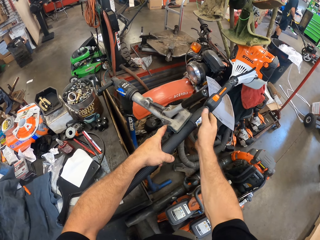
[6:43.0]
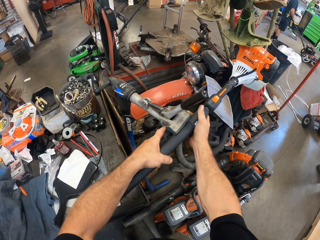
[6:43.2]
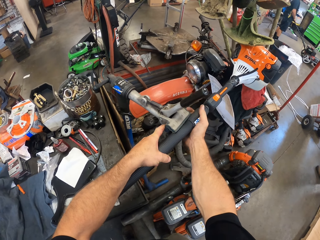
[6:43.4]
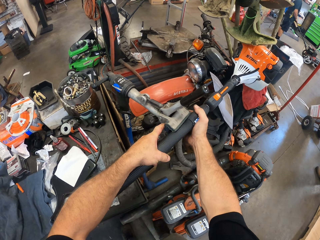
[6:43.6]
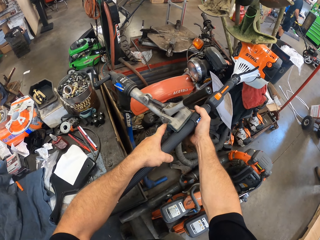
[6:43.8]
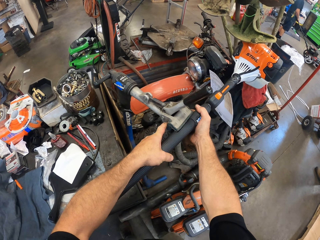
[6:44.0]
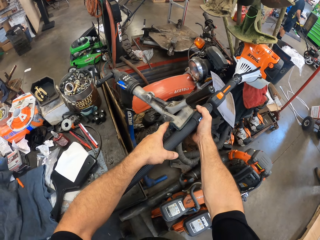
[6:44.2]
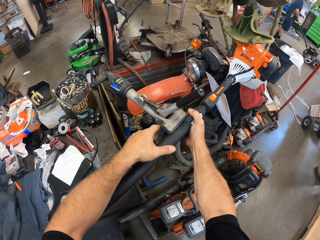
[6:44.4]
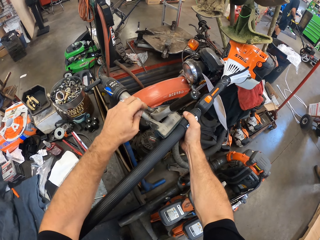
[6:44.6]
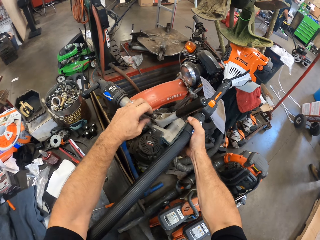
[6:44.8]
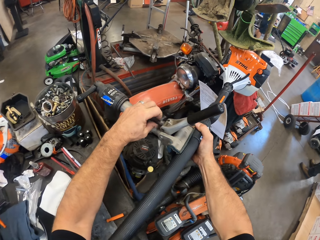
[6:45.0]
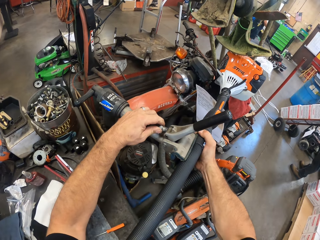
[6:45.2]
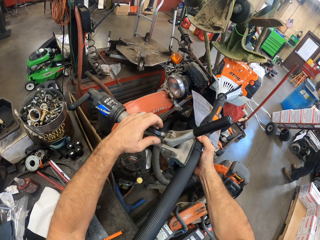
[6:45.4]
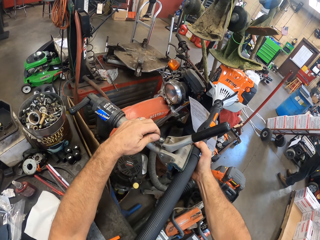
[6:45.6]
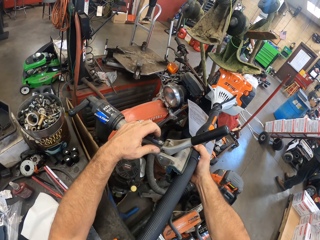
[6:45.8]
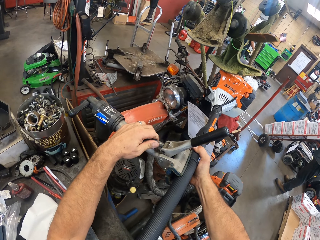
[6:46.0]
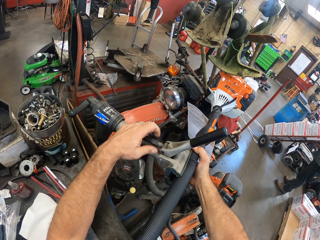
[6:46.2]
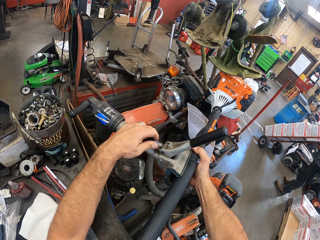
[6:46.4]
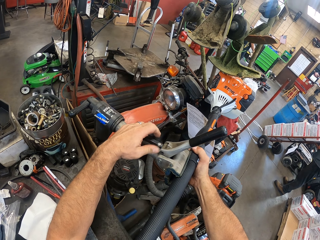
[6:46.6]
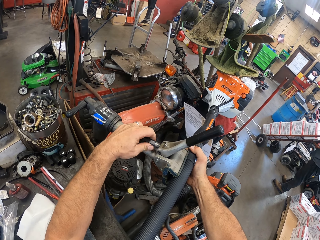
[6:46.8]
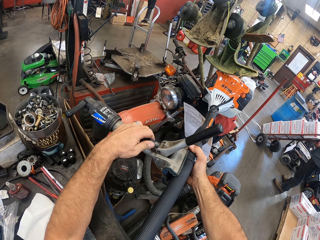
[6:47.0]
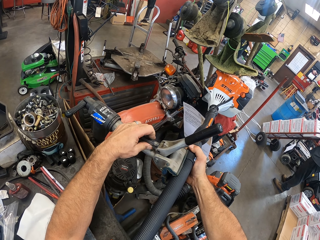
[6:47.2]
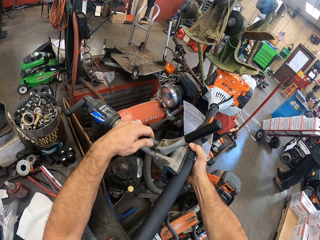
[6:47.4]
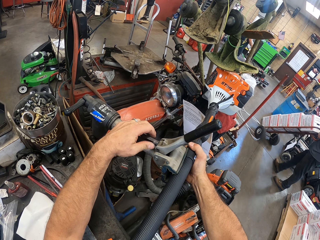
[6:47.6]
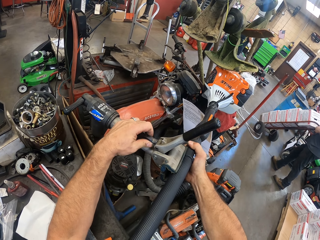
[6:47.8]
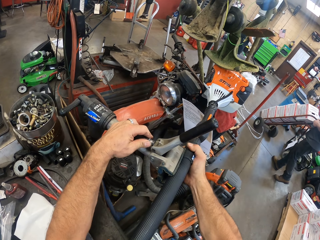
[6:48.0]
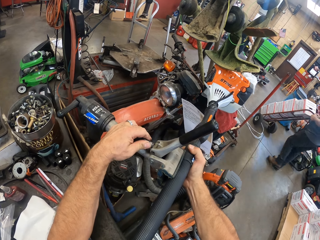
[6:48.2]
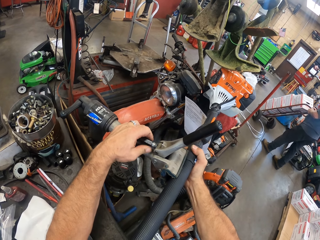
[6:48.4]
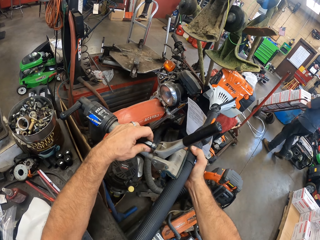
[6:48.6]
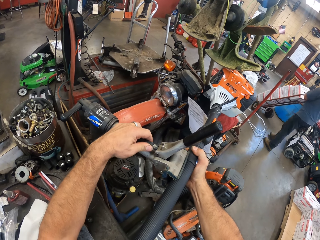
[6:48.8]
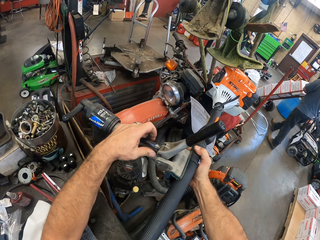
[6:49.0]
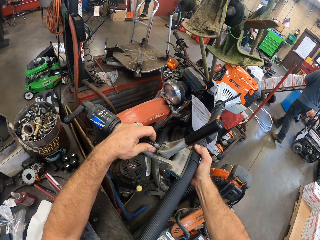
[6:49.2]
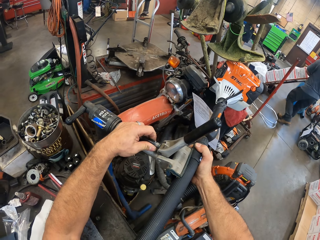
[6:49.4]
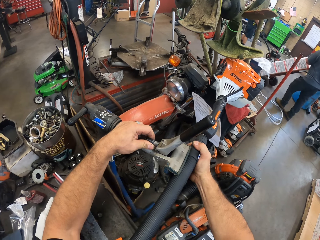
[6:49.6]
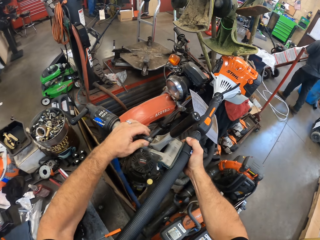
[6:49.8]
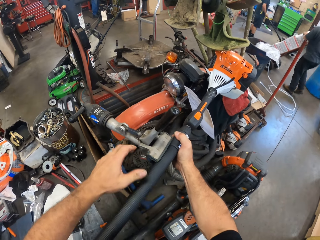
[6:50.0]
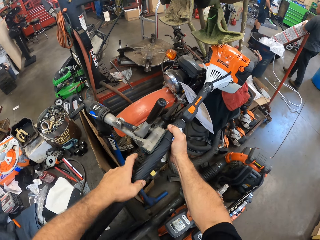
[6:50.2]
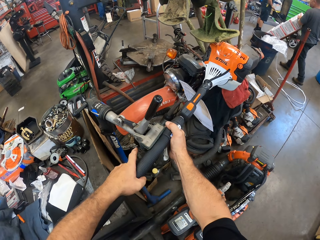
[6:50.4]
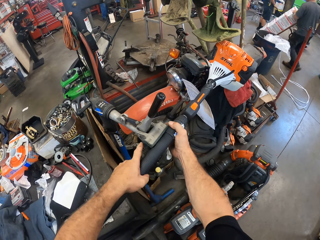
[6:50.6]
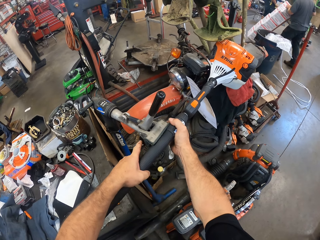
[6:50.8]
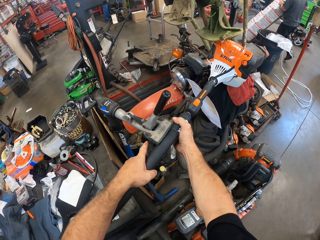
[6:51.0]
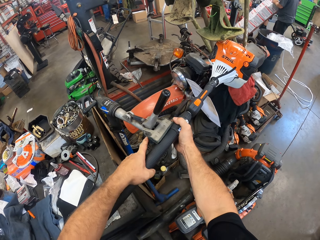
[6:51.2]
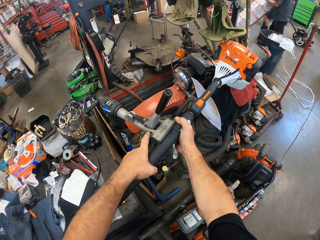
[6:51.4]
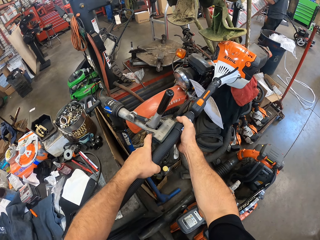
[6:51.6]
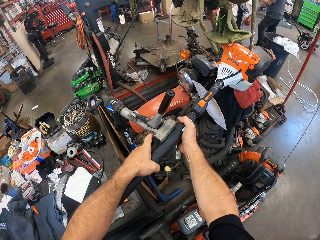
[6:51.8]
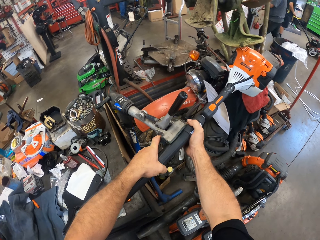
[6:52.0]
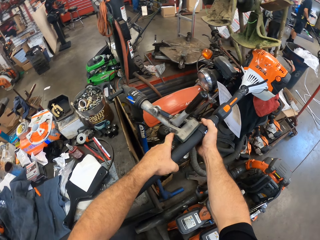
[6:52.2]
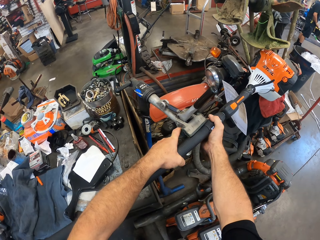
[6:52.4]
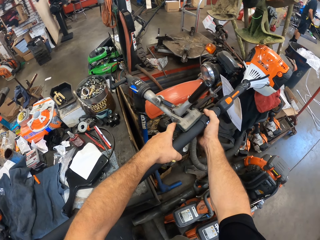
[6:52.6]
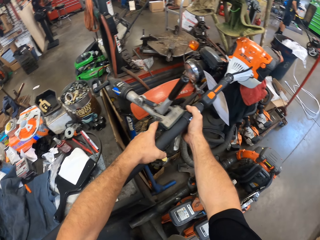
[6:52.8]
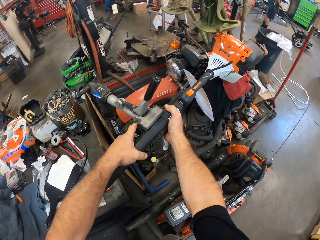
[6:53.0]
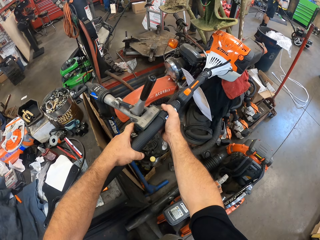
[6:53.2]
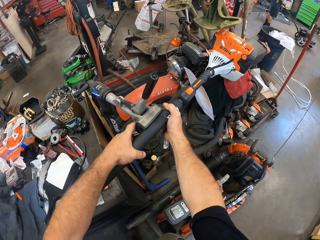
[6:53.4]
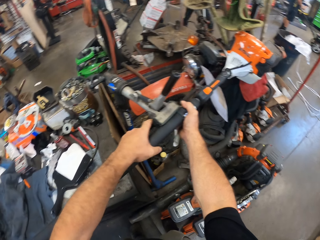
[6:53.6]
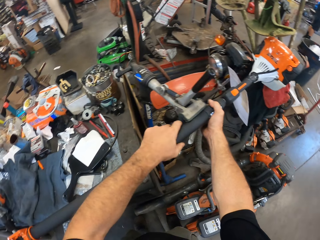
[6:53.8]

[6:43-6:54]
The camera wearer tightens the holder. He unscrews a clamp with his left hand. The colleague drives the sack truck with cartons of spare parts on it. The camera wearer checks something.

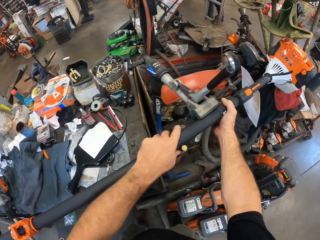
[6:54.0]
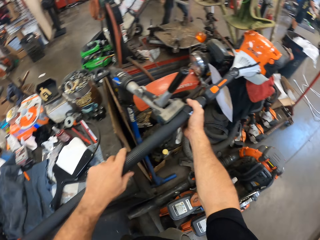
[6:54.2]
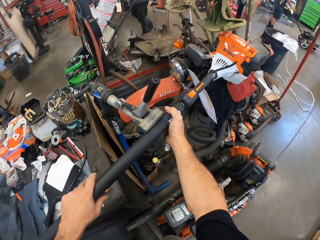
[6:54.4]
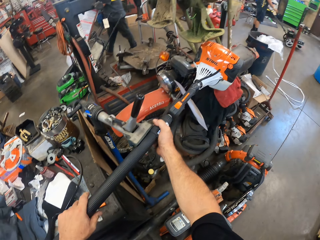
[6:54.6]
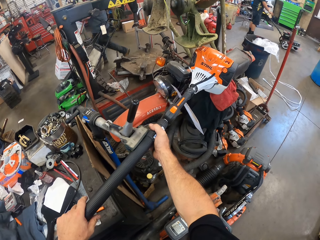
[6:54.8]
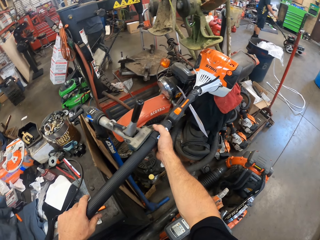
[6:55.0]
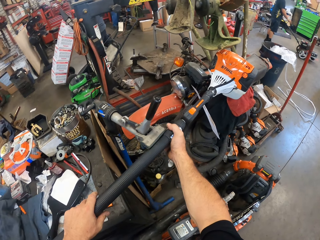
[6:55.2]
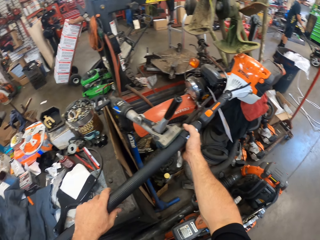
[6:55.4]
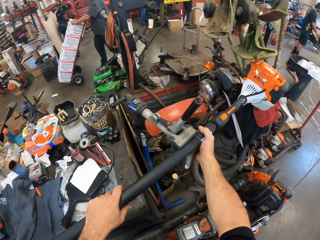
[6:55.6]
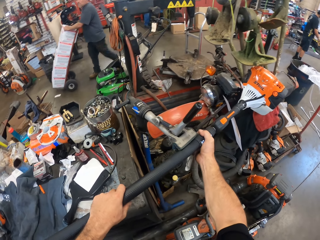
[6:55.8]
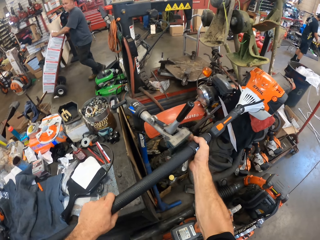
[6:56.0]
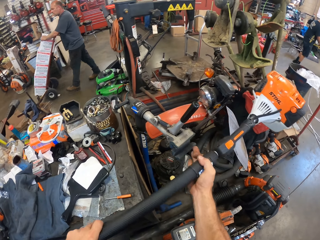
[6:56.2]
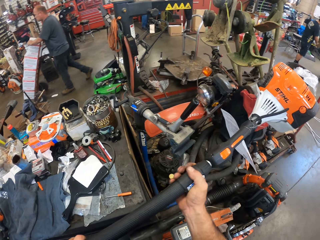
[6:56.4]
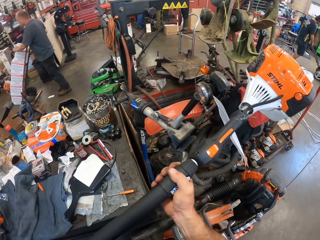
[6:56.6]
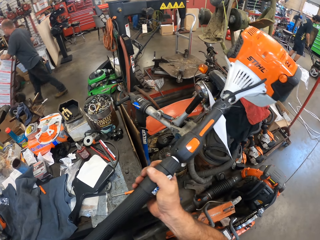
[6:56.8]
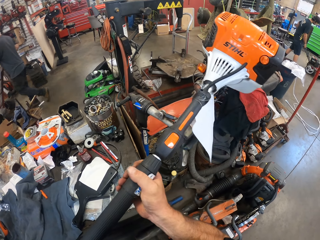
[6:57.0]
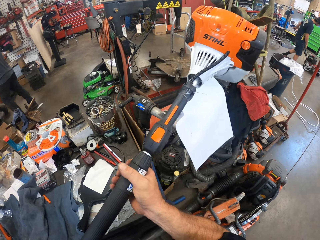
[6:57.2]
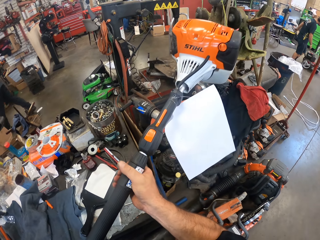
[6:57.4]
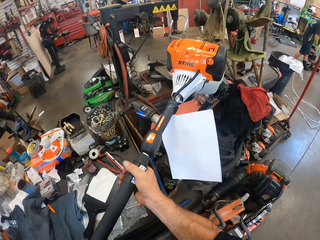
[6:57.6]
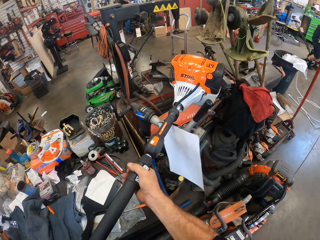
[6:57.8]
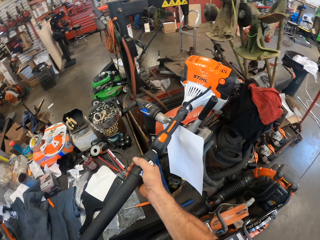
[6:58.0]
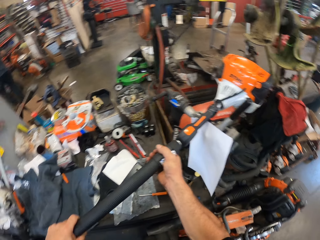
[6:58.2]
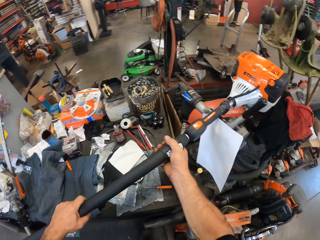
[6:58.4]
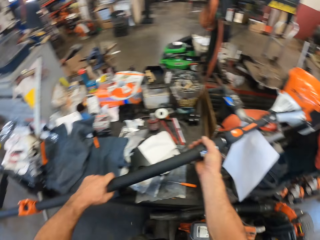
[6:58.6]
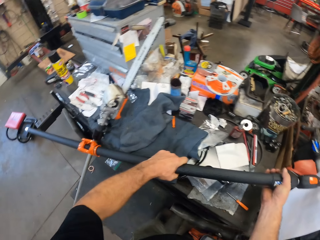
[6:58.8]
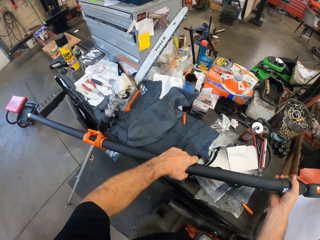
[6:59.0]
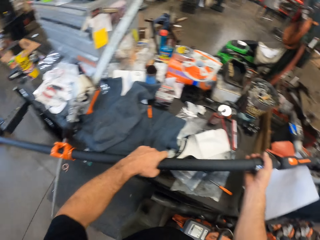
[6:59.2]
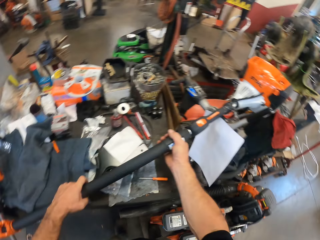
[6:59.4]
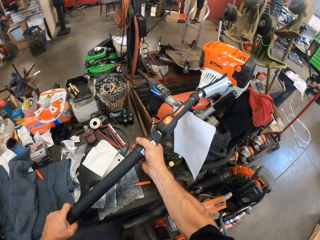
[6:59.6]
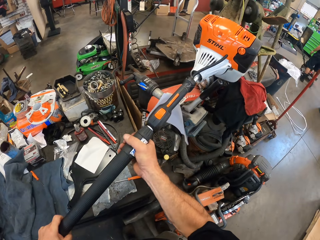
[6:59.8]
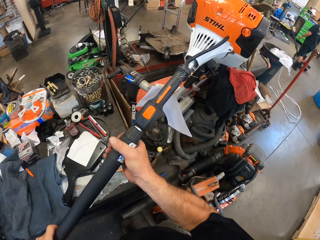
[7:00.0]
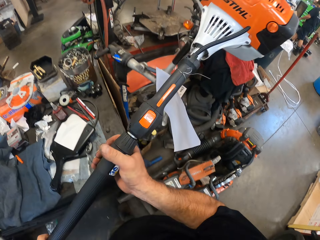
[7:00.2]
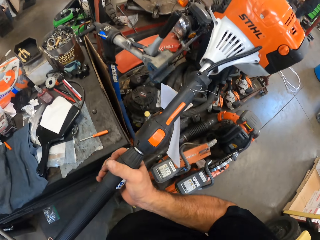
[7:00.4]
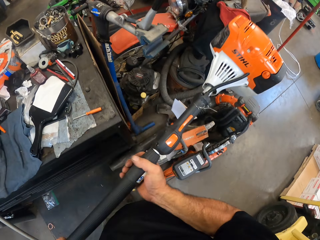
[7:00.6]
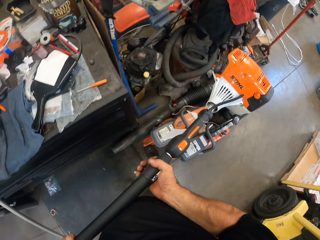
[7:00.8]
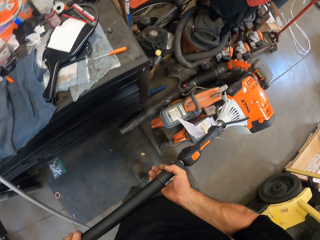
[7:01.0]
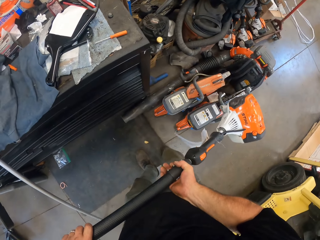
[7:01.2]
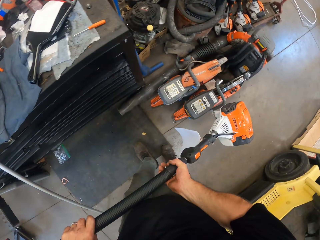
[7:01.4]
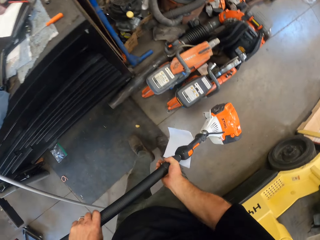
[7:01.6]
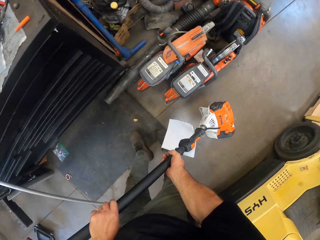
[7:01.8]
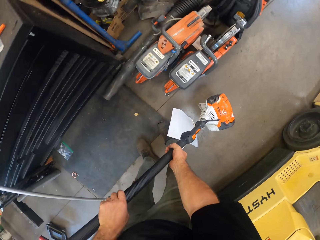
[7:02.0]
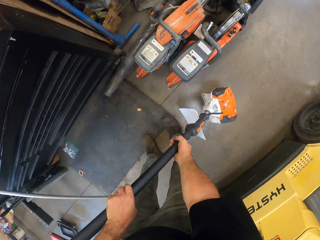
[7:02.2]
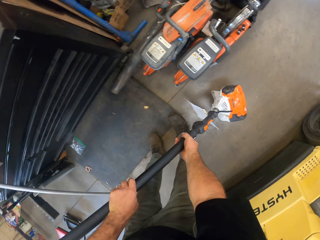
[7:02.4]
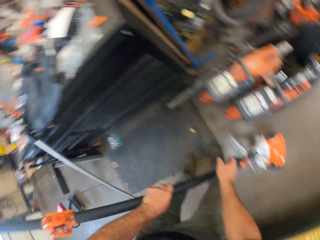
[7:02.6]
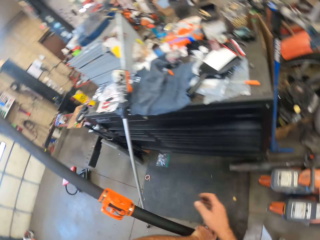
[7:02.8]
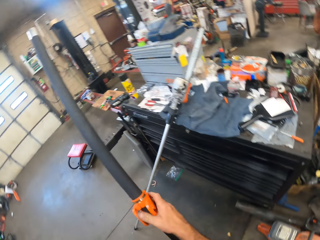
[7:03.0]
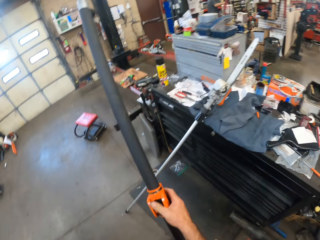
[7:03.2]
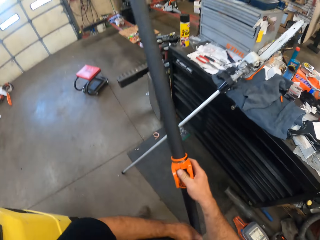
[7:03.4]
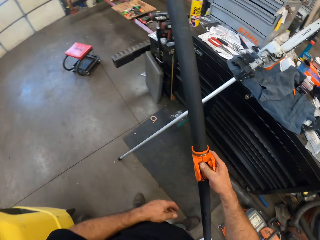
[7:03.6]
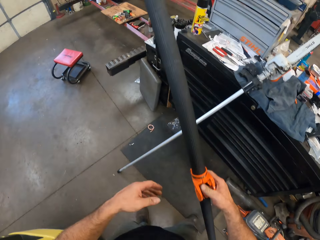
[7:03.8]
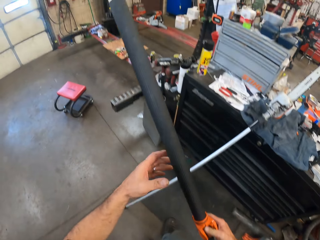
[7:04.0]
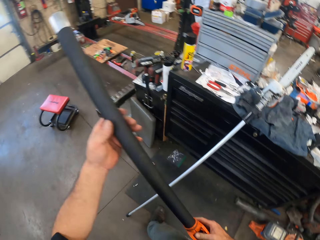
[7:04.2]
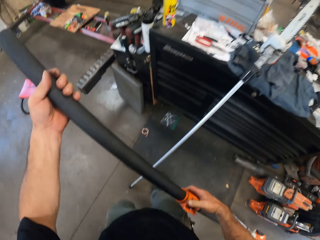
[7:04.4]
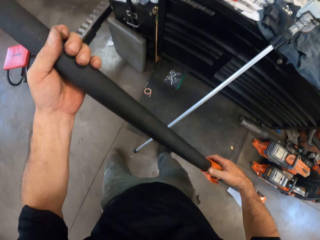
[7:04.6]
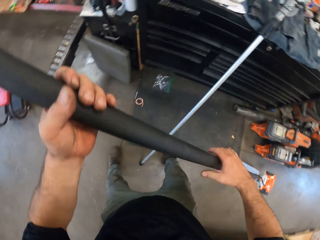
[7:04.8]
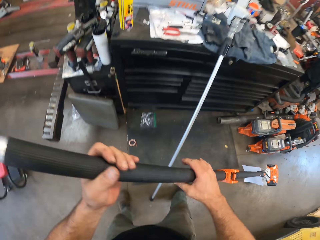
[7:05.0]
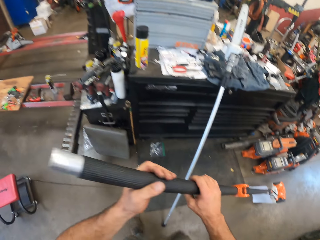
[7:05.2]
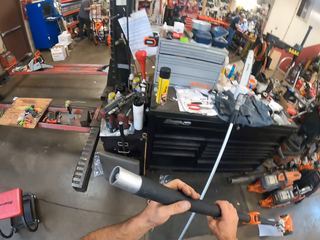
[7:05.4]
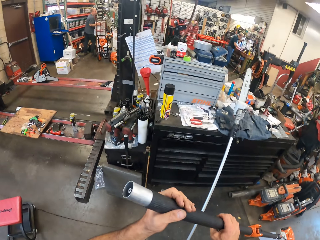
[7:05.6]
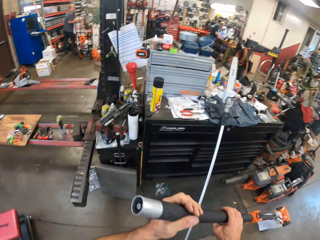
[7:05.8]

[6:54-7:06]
The camera wearer looks at something. They place the pole saw on the floor.
